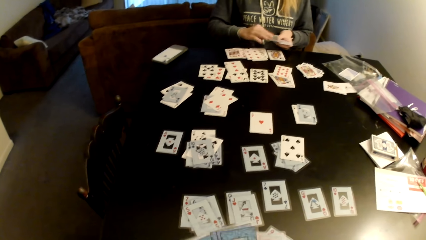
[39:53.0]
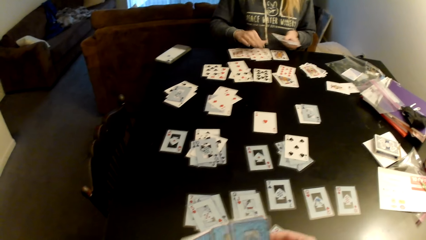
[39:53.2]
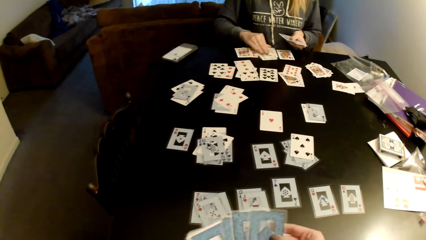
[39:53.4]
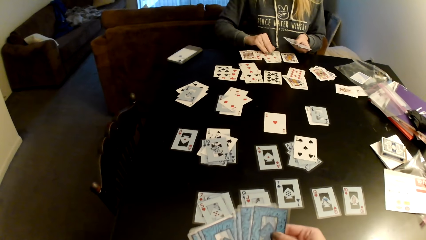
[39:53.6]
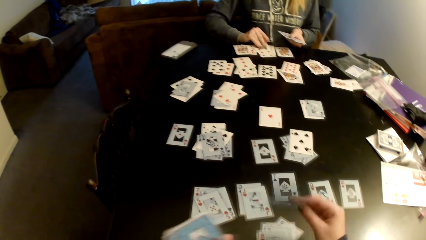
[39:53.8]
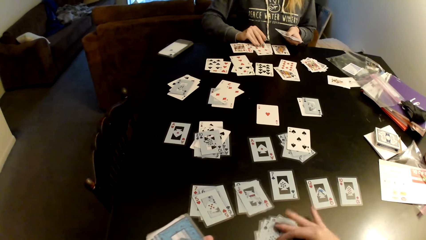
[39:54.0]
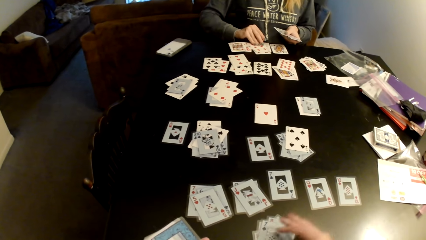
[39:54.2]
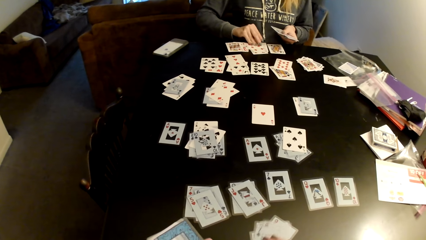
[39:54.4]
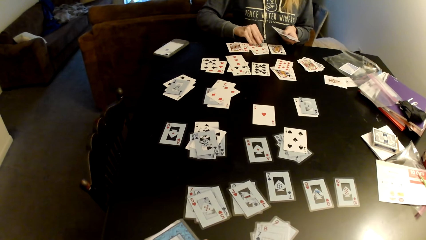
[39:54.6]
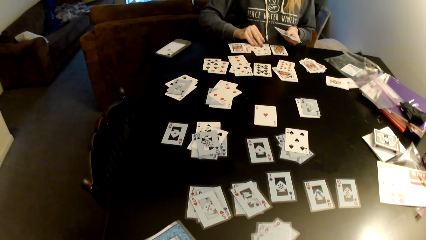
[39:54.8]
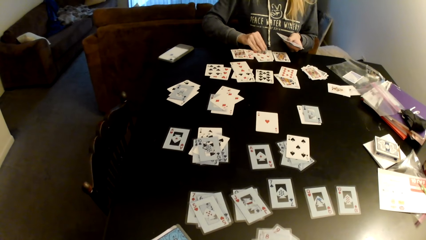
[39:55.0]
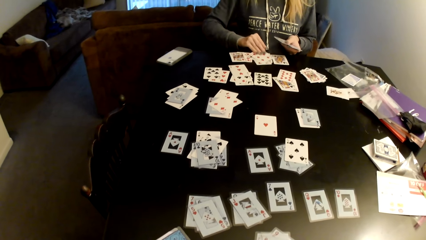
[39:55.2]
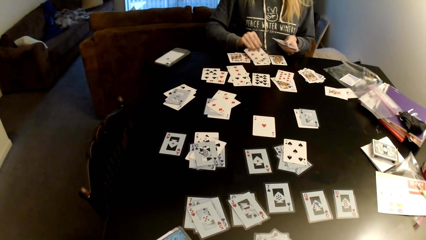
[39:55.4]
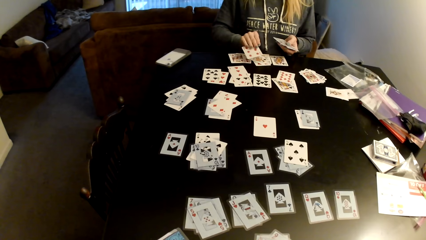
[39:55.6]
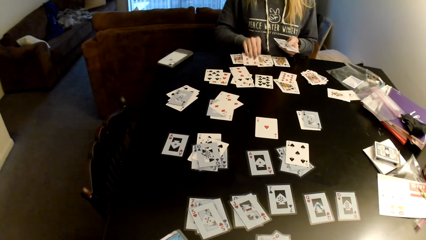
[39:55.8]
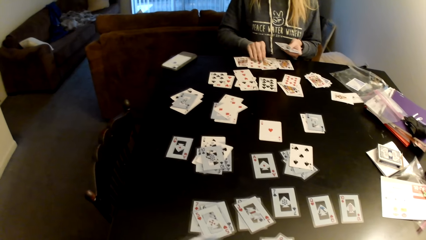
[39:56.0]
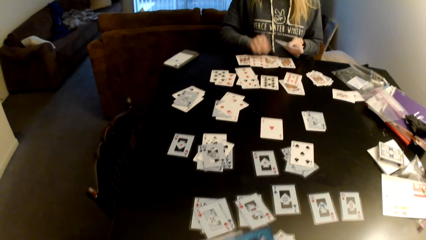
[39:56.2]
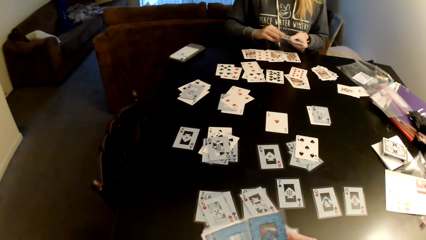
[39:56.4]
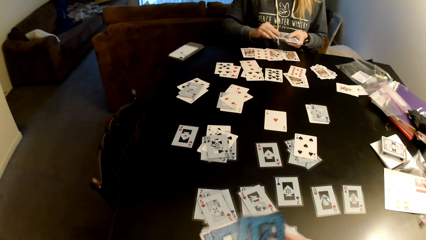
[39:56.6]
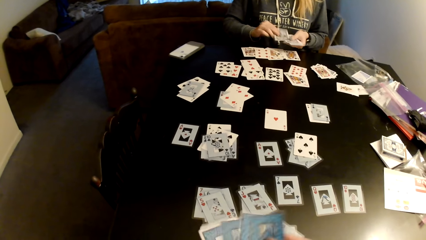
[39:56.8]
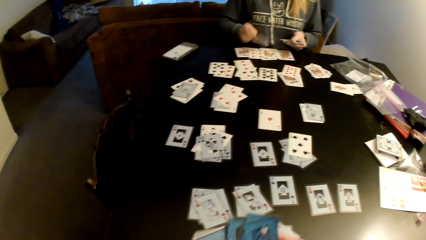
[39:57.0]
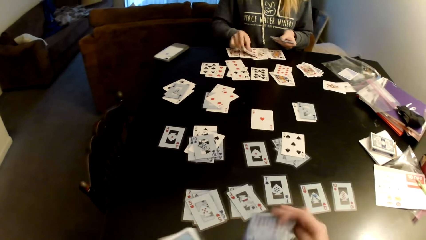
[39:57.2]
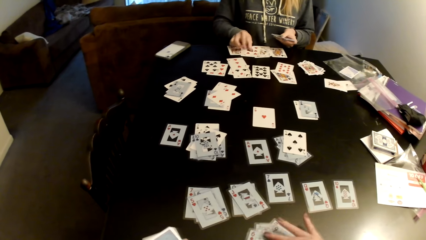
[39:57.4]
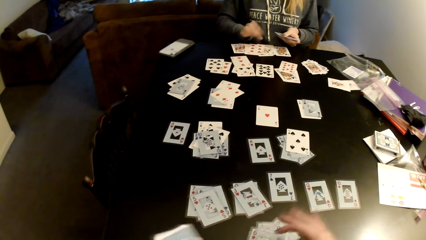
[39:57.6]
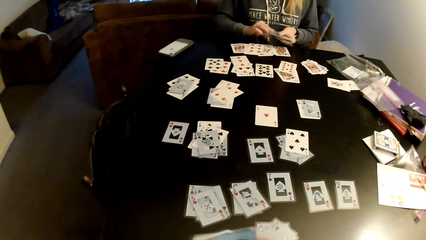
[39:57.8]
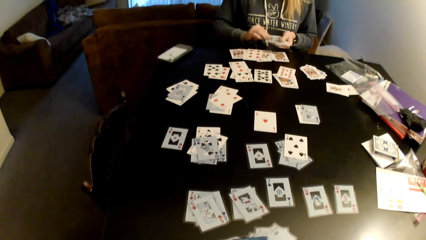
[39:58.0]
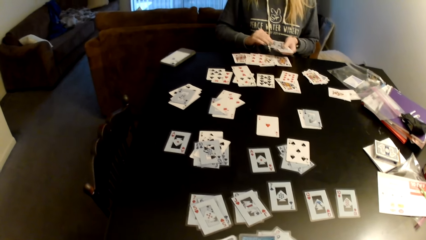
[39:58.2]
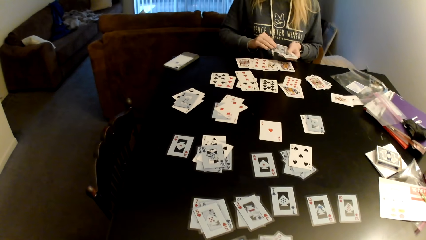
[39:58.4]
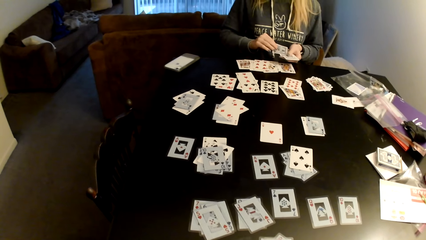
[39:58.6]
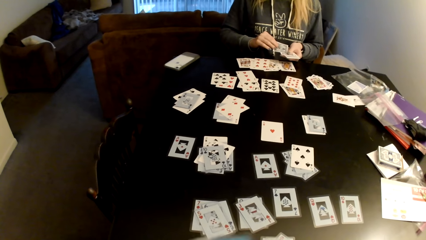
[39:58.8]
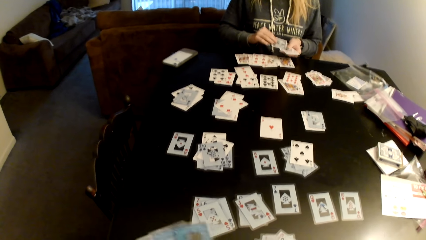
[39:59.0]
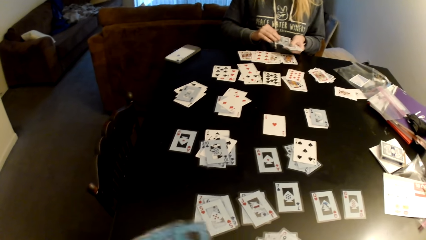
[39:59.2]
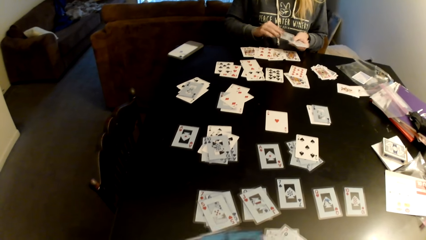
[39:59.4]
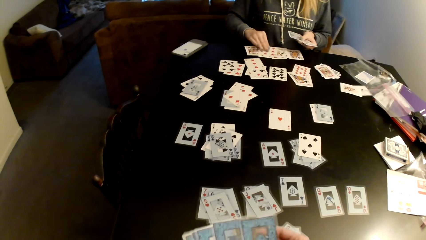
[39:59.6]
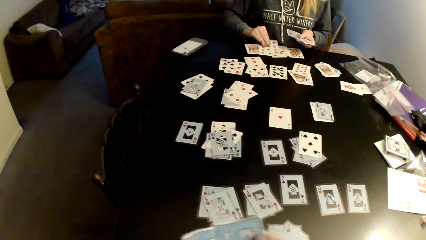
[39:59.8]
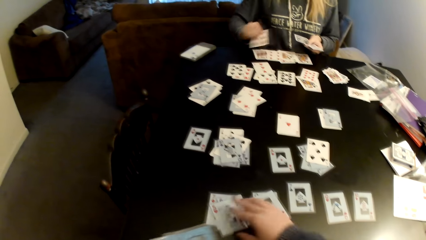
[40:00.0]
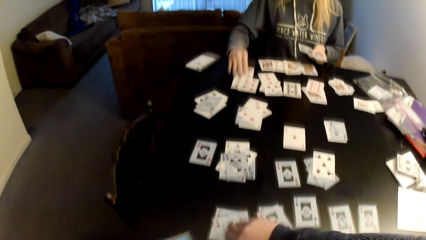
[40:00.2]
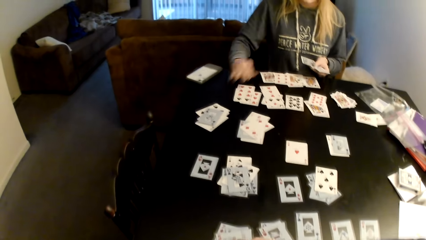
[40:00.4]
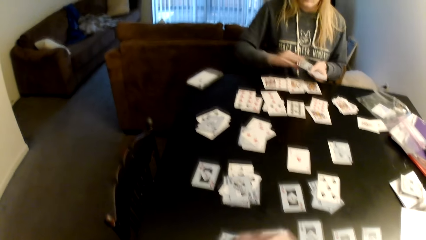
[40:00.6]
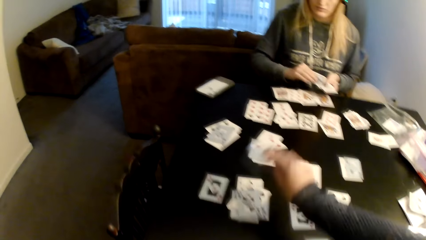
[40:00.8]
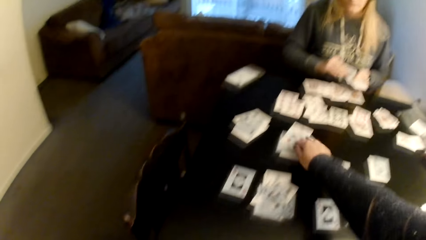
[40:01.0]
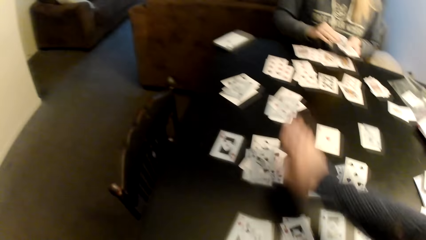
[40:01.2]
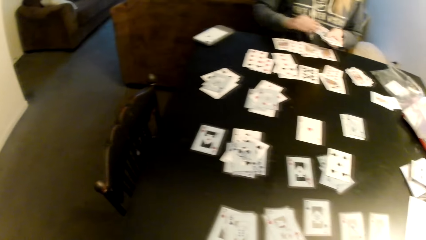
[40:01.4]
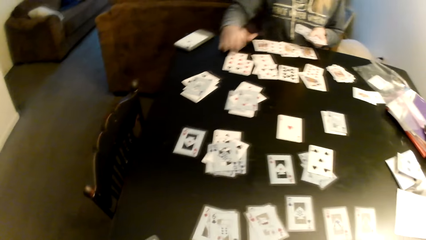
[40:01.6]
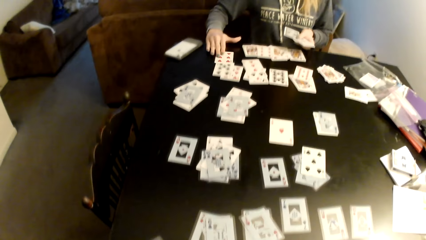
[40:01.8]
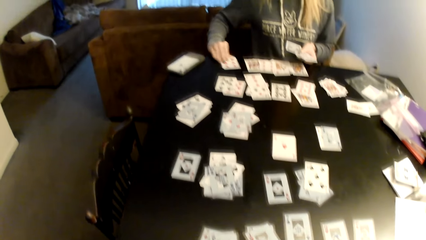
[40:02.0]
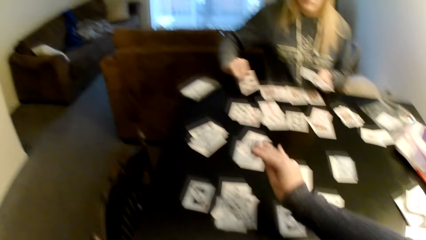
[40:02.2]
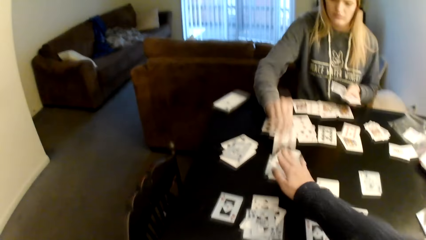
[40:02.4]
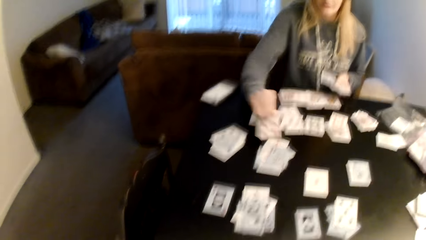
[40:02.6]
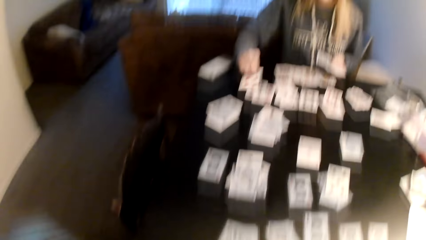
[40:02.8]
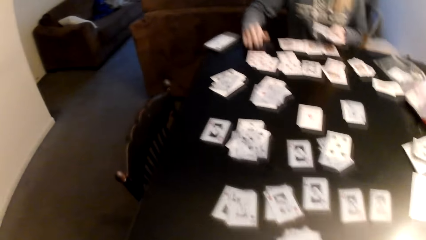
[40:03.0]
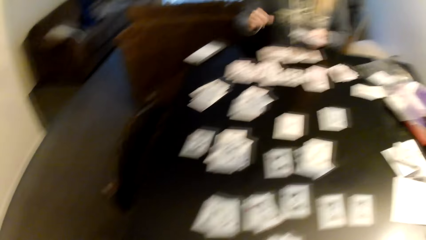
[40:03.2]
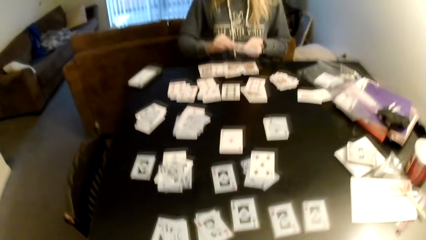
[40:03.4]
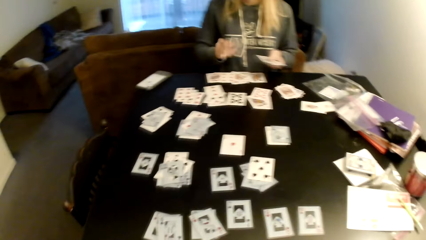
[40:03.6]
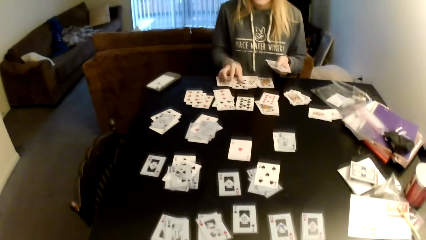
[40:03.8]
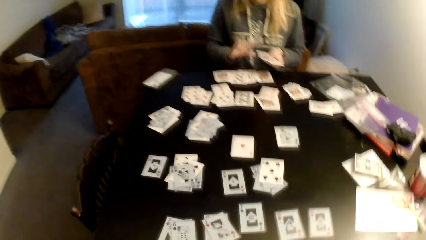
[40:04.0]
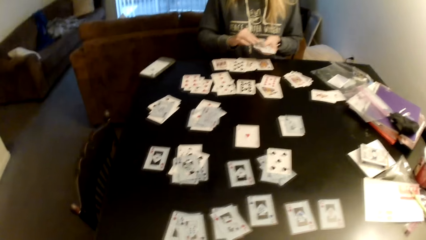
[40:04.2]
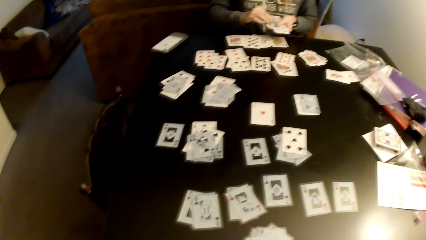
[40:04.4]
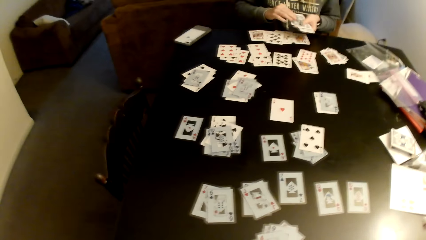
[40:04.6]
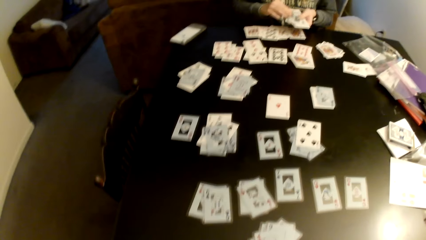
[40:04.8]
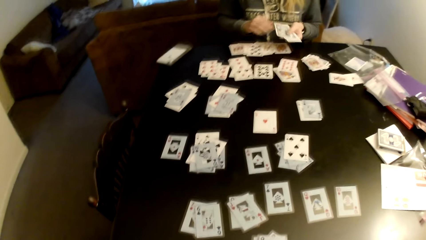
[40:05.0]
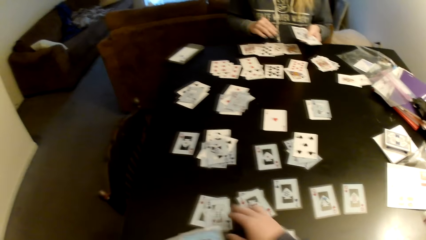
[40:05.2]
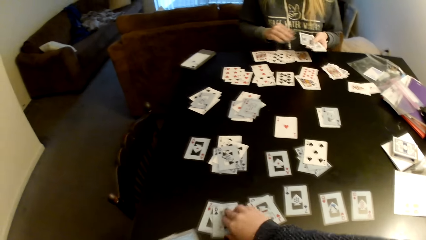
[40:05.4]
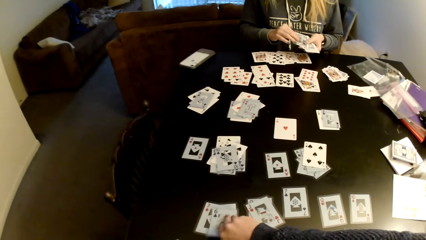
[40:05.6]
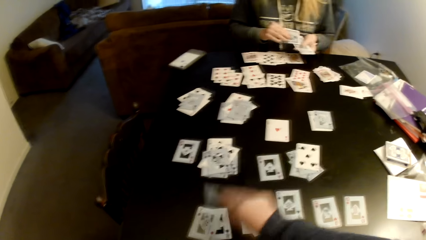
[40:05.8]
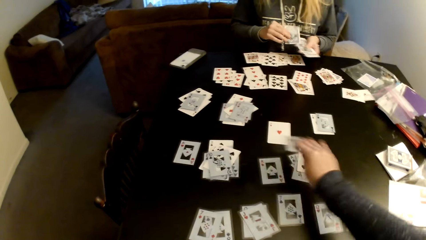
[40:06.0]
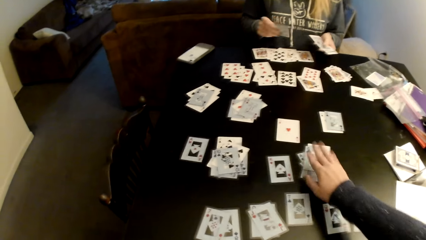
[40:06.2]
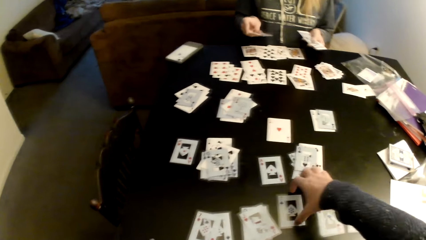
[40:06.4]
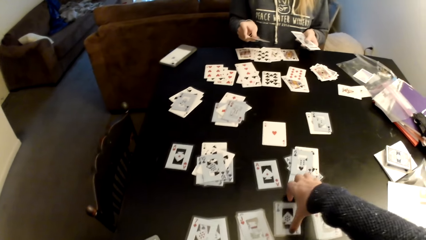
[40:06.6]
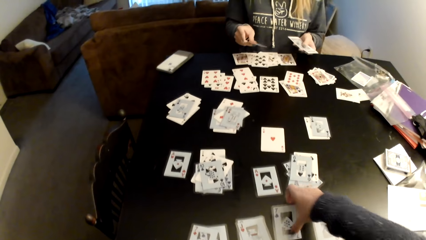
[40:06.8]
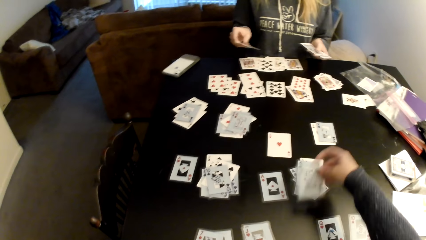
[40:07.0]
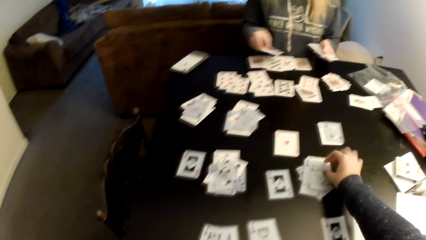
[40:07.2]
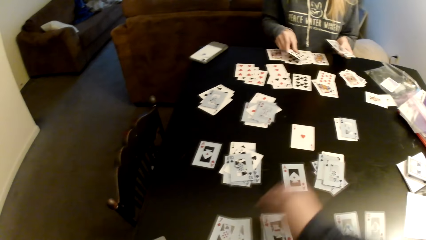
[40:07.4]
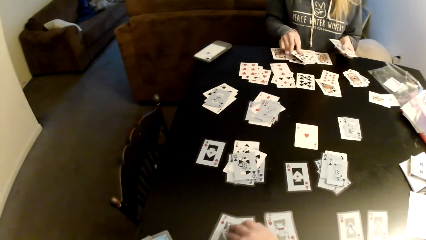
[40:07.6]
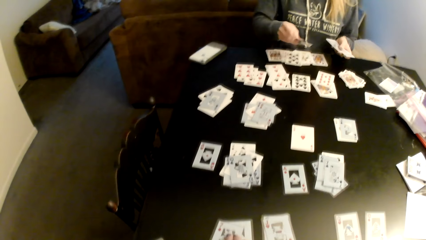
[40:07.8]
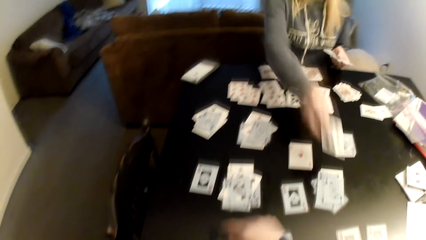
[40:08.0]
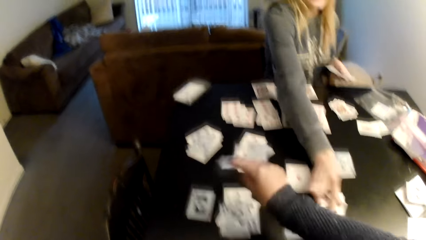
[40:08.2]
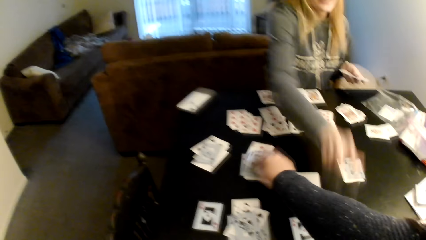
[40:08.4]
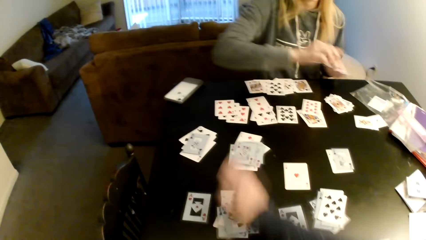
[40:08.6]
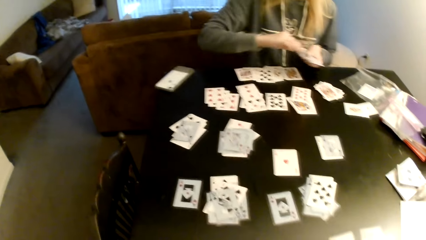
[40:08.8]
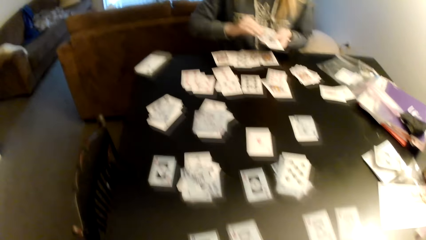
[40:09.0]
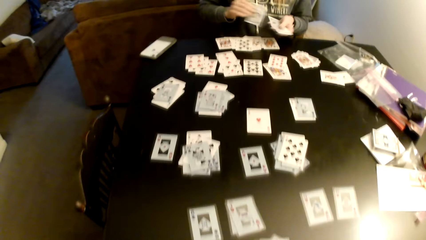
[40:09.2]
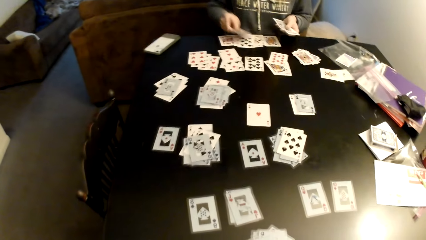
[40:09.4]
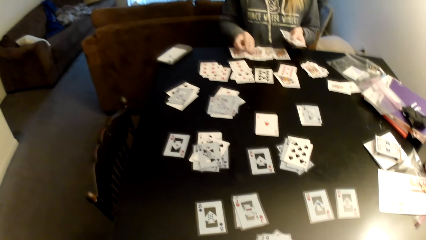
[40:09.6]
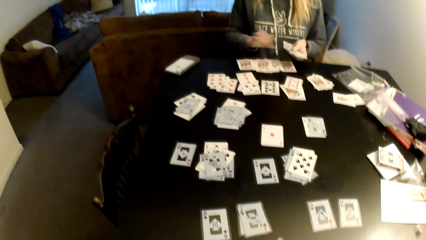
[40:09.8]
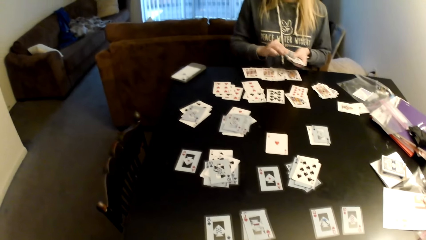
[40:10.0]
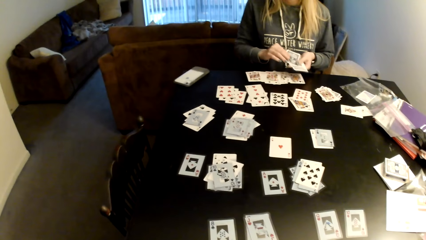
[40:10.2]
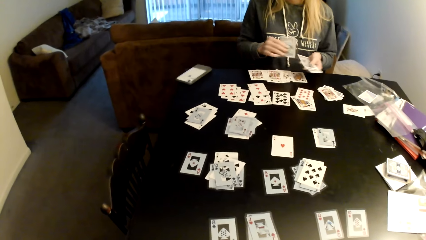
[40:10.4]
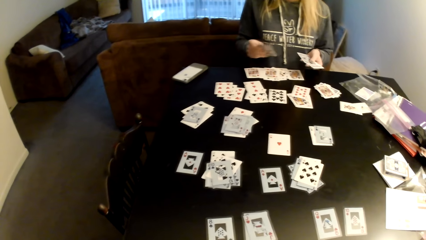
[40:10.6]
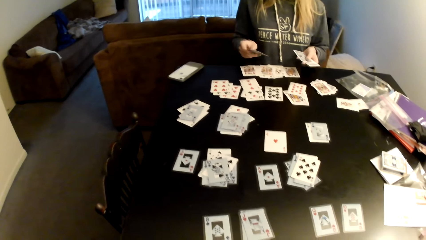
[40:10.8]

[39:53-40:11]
The camera wearer sorts cards with her hands. The woman picks up the card, puts the card on a card, distributes the cards on the table, and sorts cards with her hands. The camera wearer distributes the cards on the table. She puts down cards on the table. The woman picks up the card, puts the card on a card, and distributes the cards on the table. The camera wearer moves cards on the table. The woman picks up the card, sorts cards with her hands, puts the card on a card, and distributes the cards on the table. The camera wearer looks around a room. She picks up the card and puts the card on a card. She picks up the card. She moves cards on the table. She puts the card on a card. The woman sorts cards with her hands and distributes the cards on the table.
